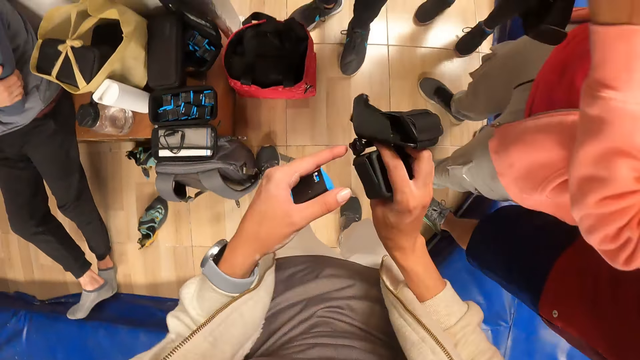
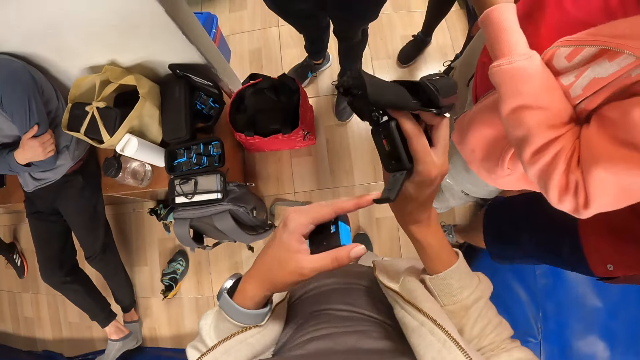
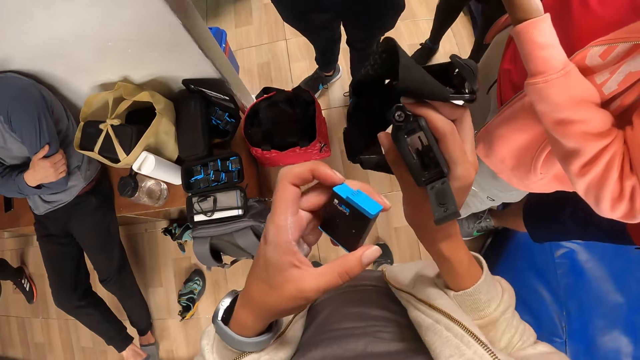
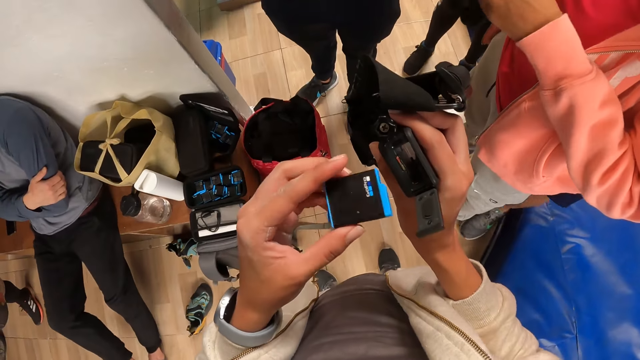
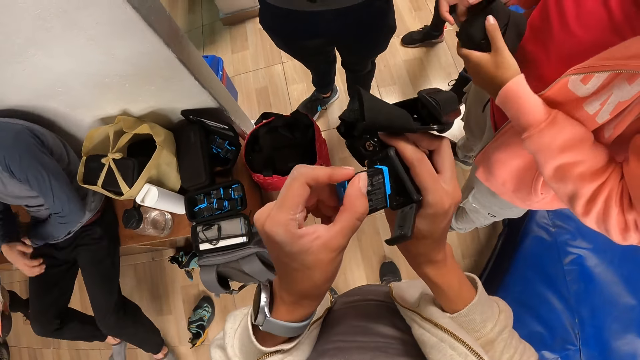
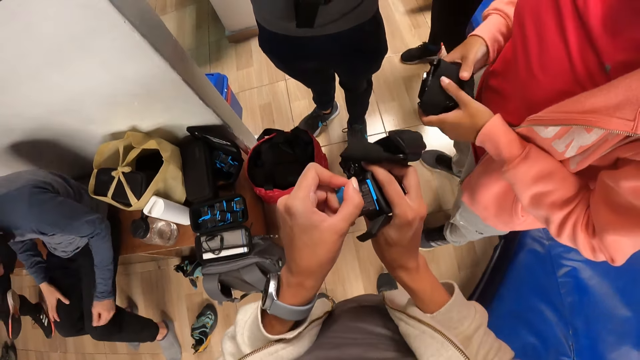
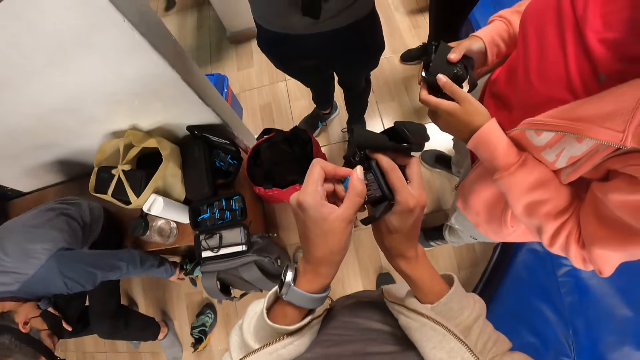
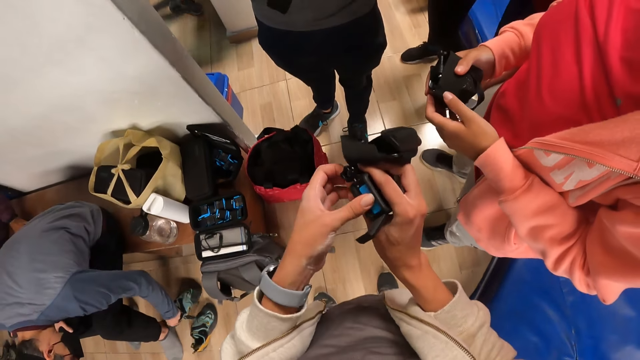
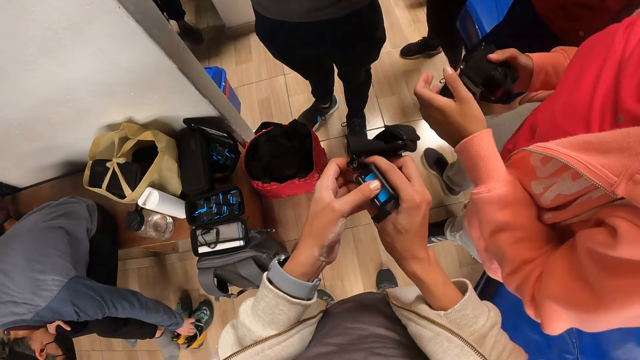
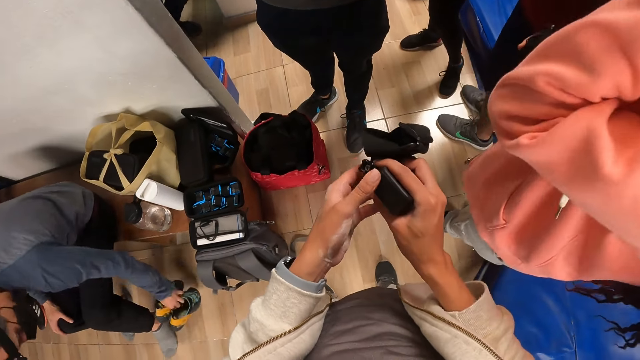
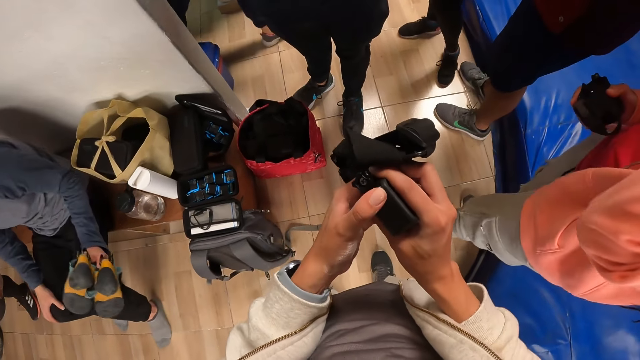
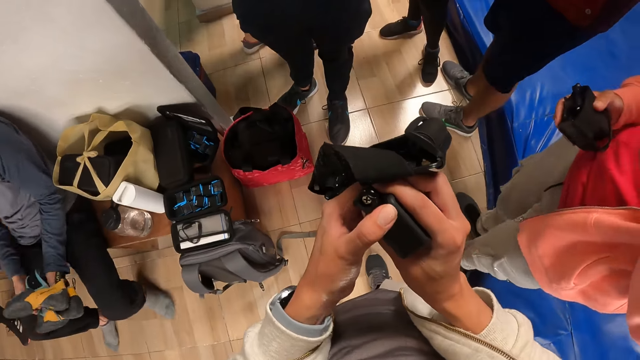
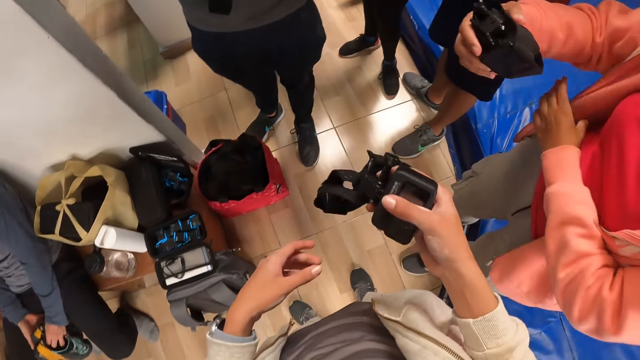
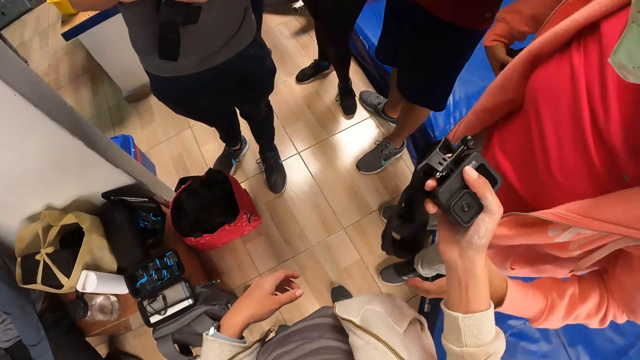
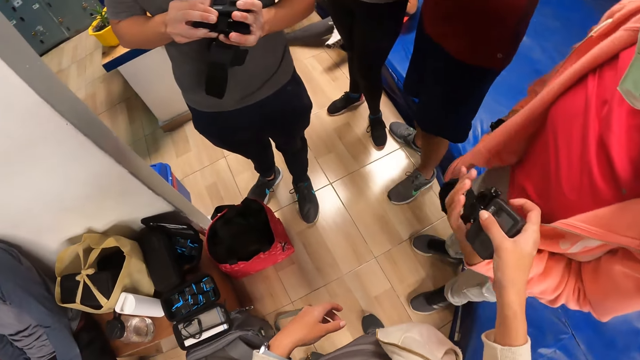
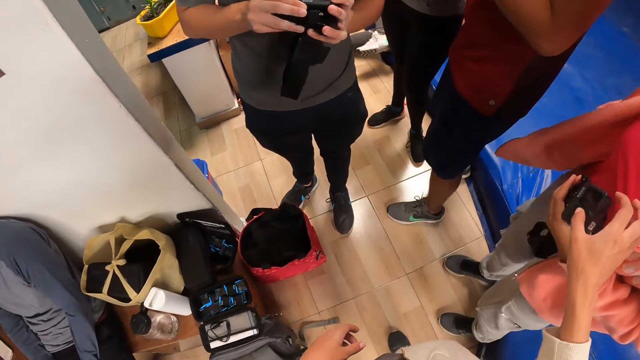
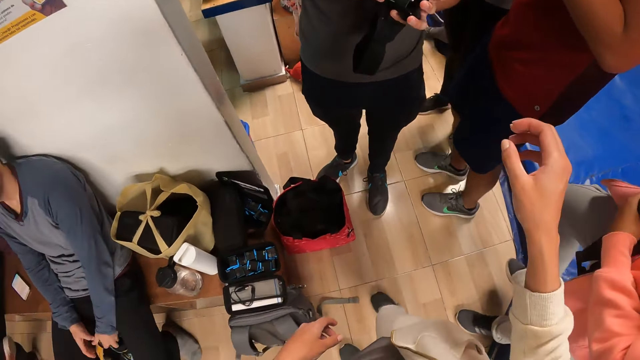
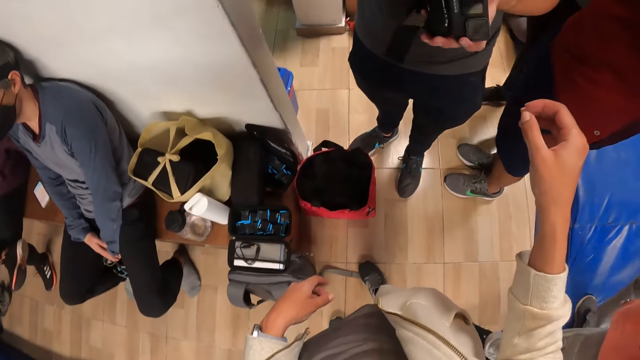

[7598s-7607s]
The camera wearer opens the head camera battery cover with his left hand. He inserts the battery in his left hand into the head camera in his right hand. A man moves a shoe on the floor with his left hand. The man picks a pair of shoes from the ground with his left hand. The camera wearer closes the camera. A woman puts the head camera in her right hand into her pocket. The woman collects the head camera from the camera wearer's right hand with her left hand.

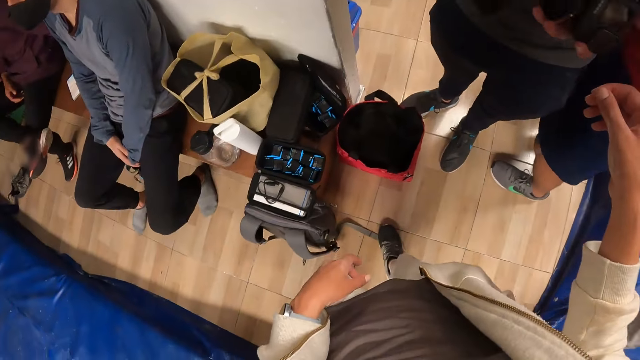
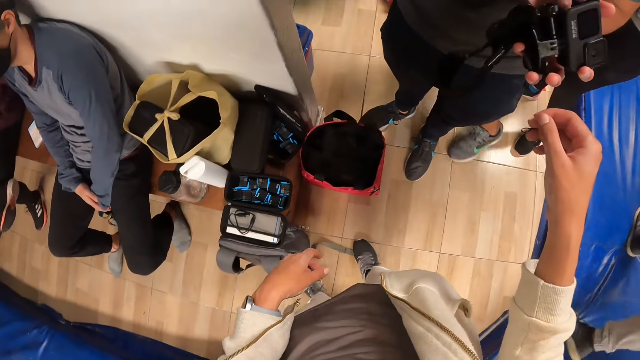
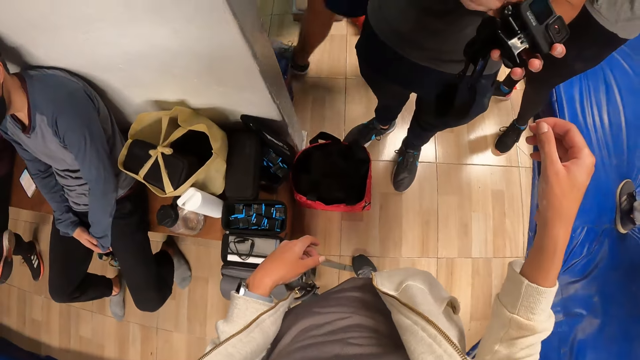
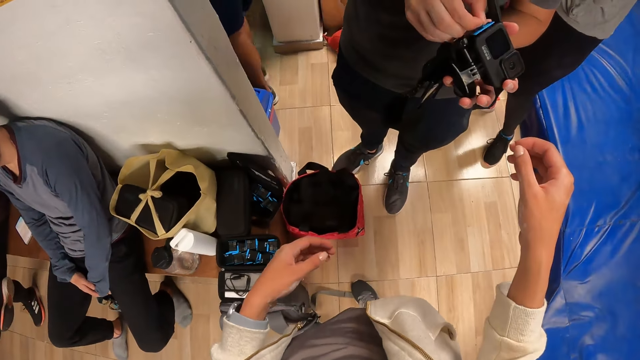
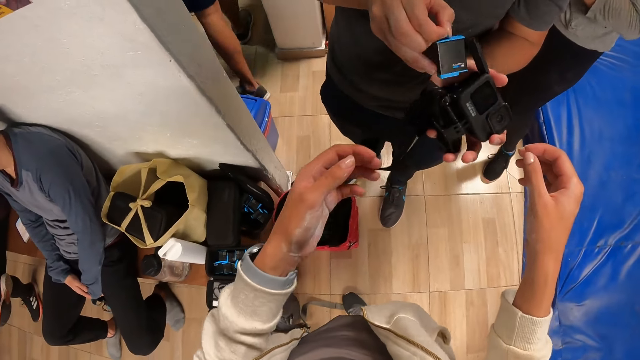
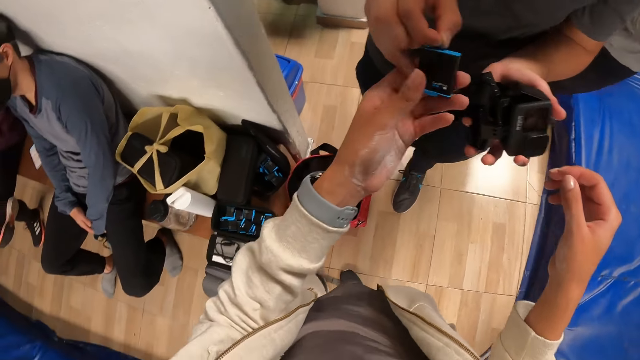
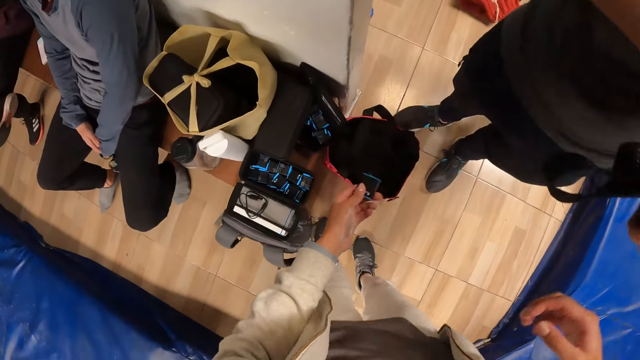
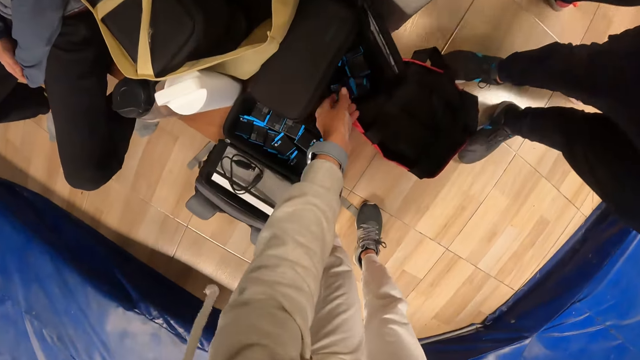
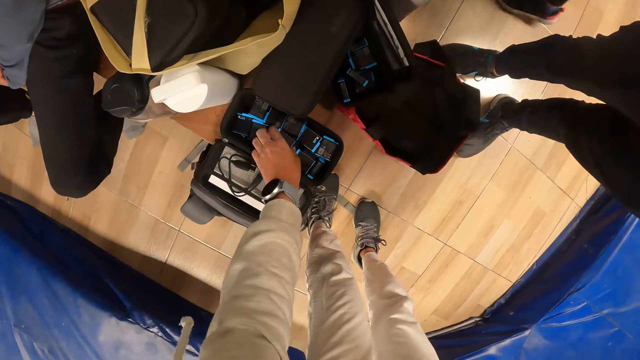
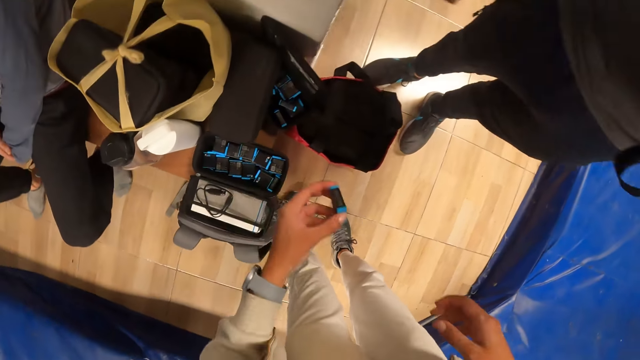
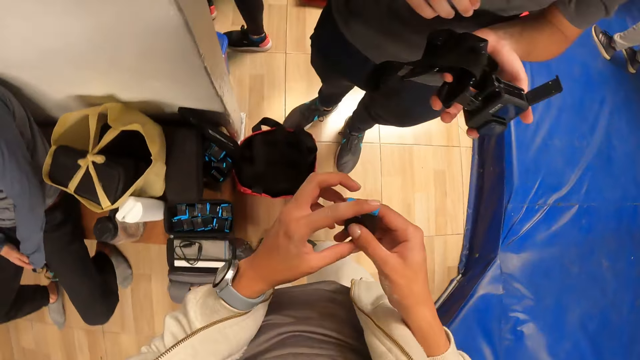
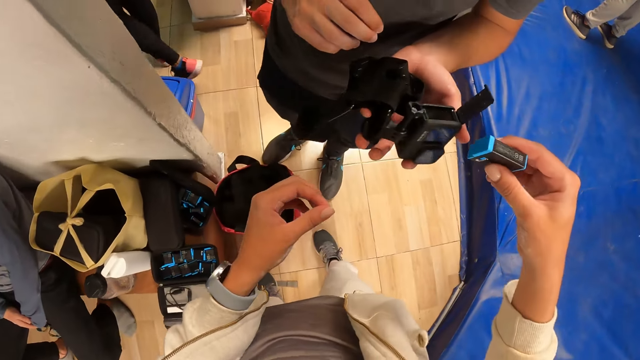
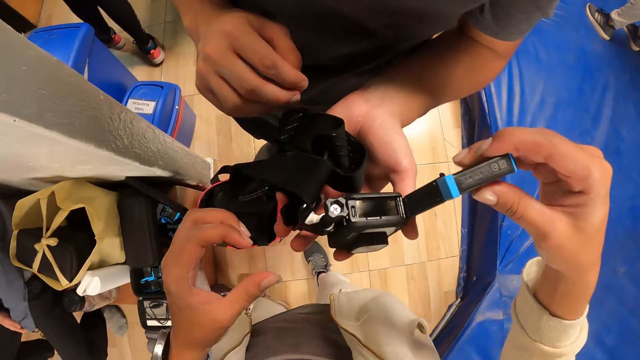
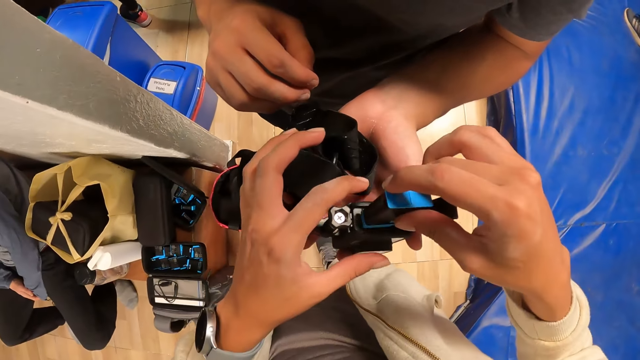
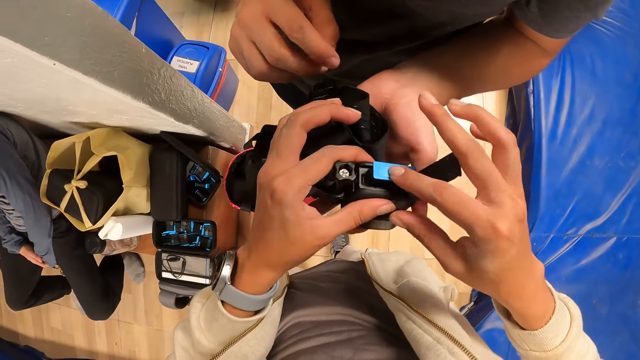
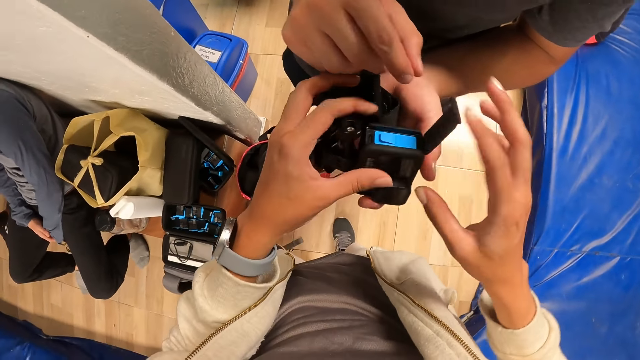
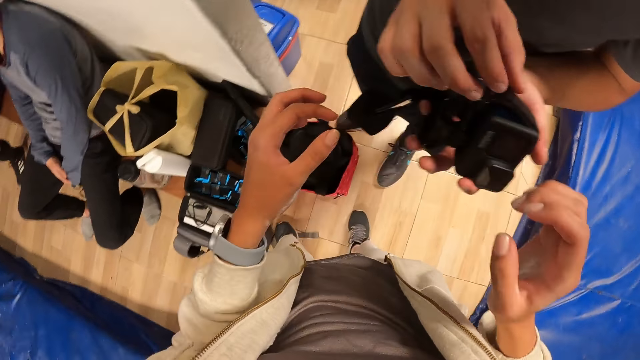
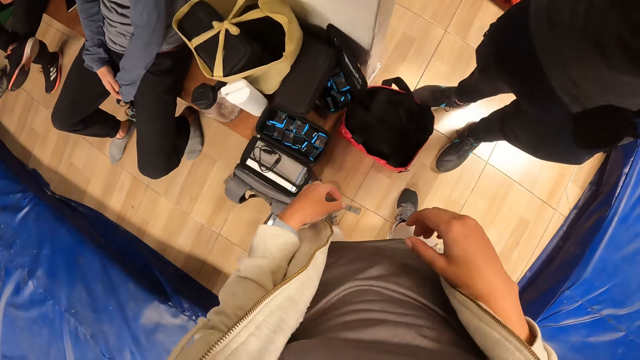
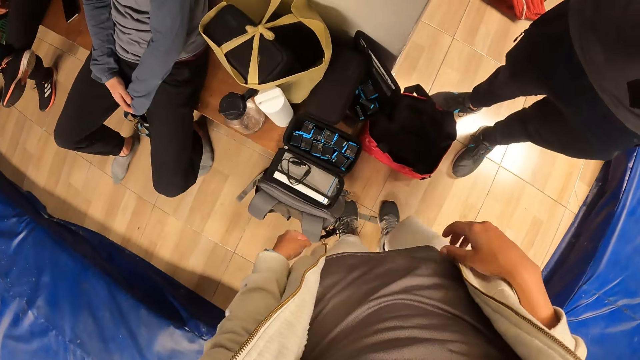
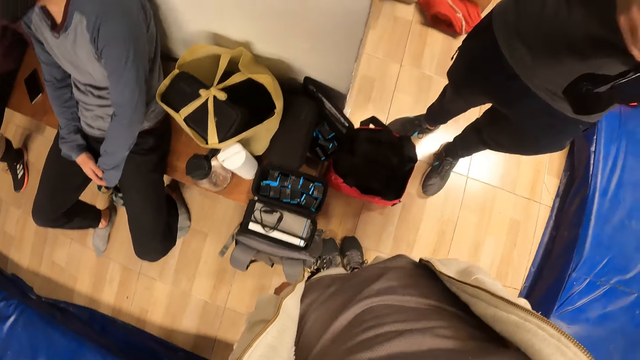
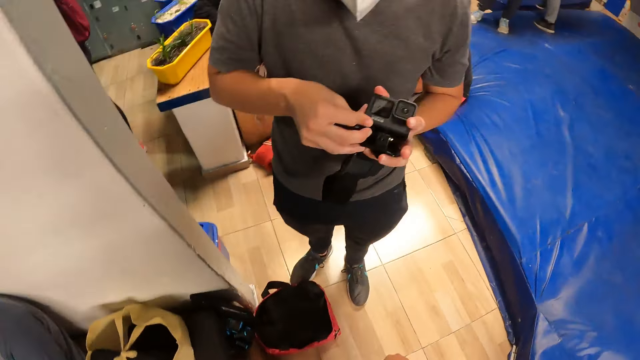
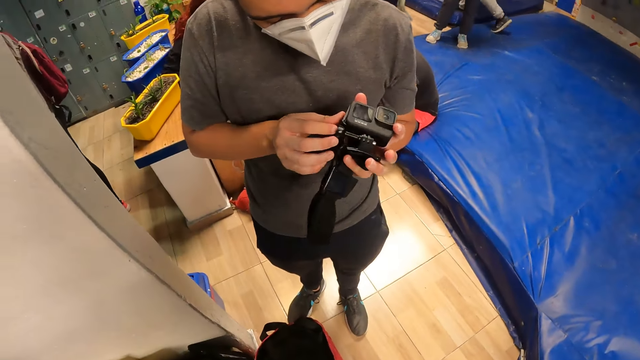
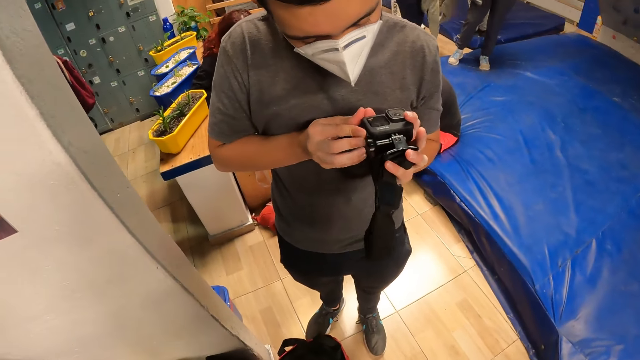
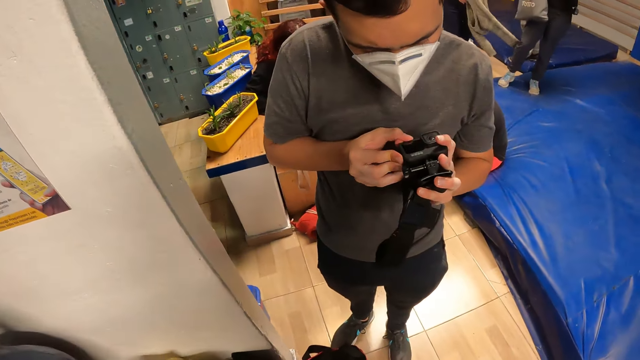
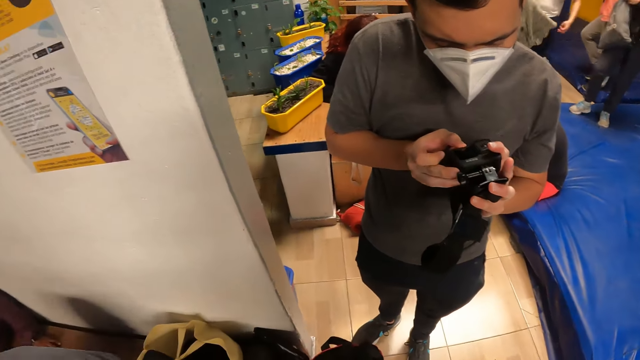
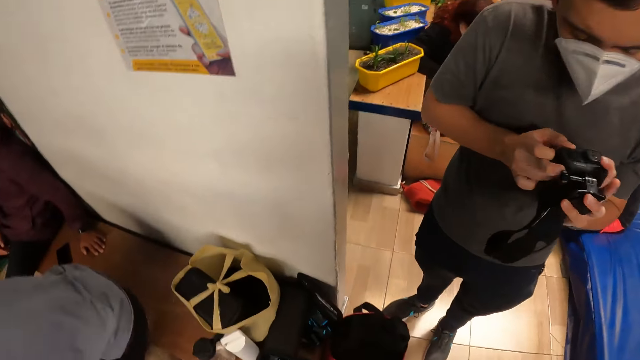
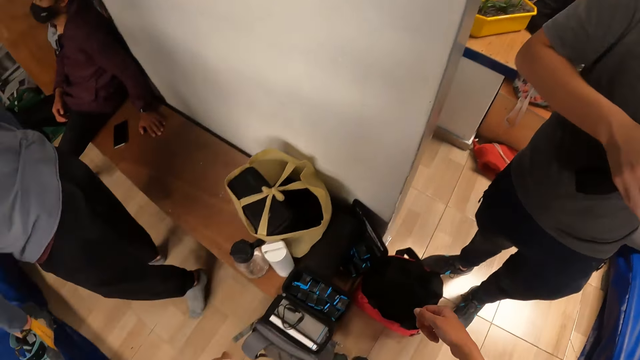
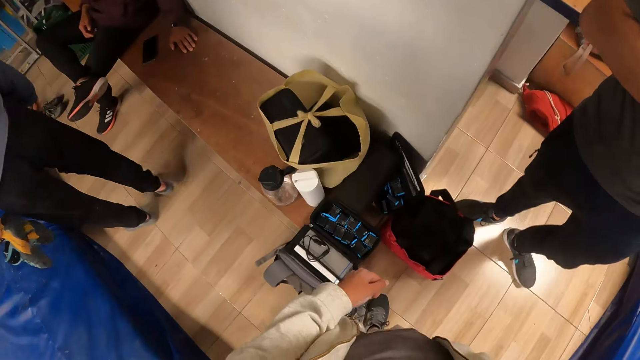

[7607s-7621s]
A man removes a battery from the head camera in his hands. The camera wearer collects the battery from the man's right hand with his left hand. He drops the battery in his left hand into the tech case on the bench. He picks a battery from the tech case on the bench with his left hand. He passes the battery in his left hand into his right hand. He inserts the battery into the head camera in the man's hands with both hands. He closes the head camera with his right hand. The man fixes the head camera in his hands. The camera wearer dialogues with the man. Another man stands from the bench.
